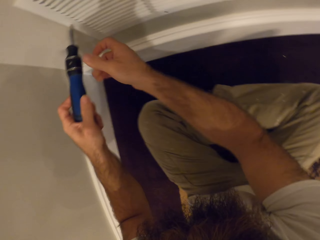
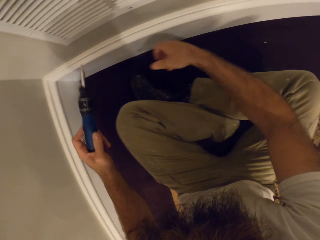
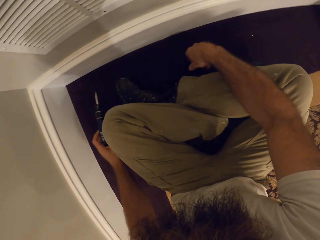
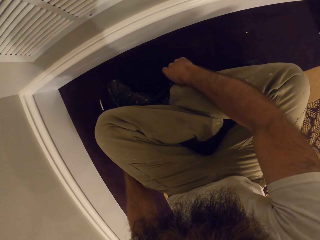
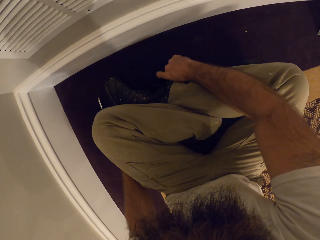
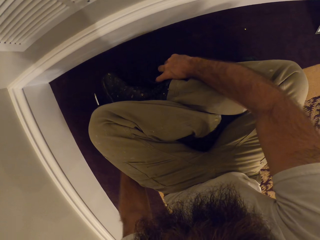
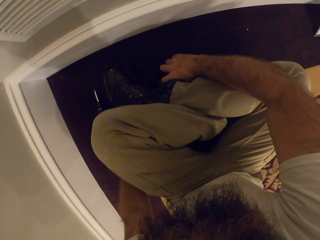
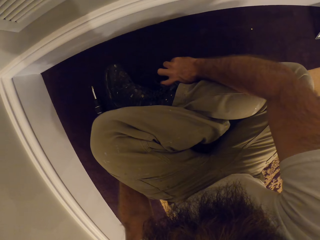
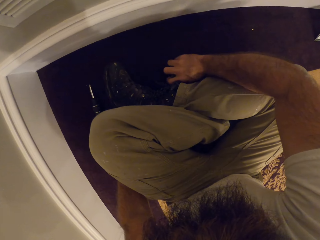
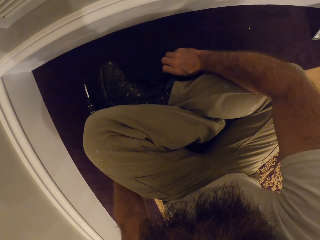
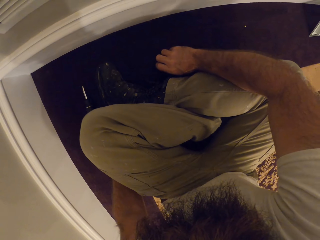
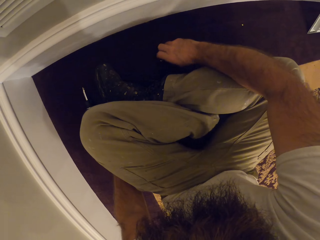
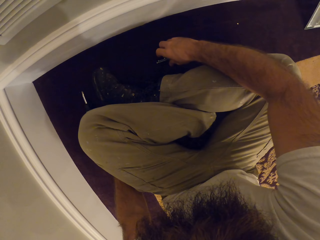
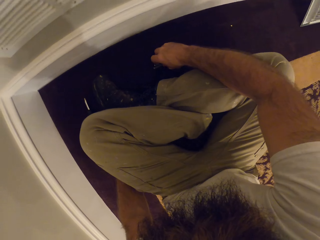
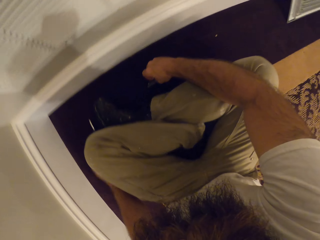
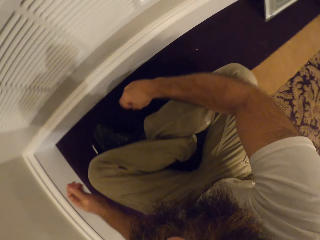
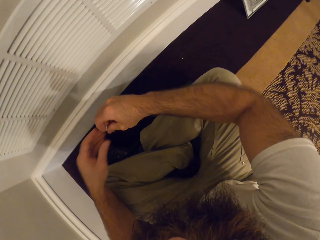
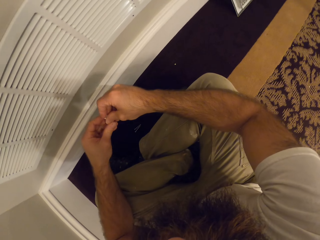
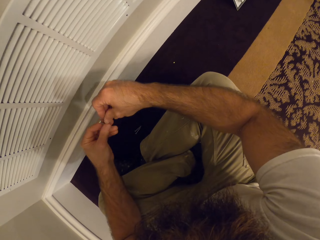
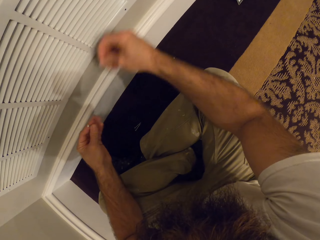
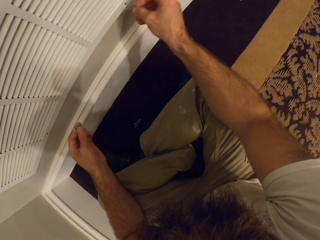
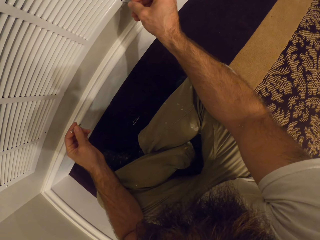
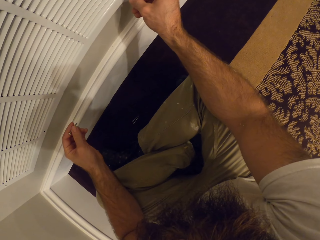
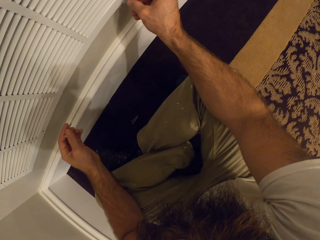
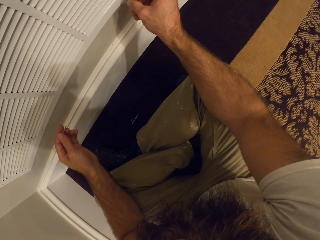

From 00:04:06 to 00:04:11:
The camera wearer drops the screwdriver on the ground with his left hand. He picks up a screw from the ground with his right hand. He holds the screw in both hands. He screws the vent to the wall with the screw in his right hand.

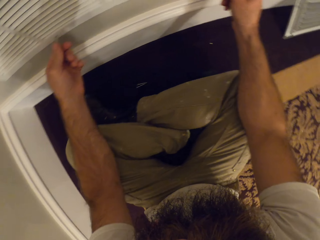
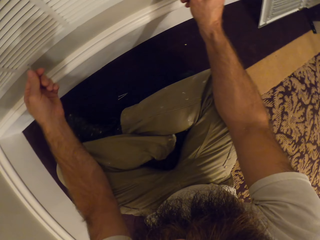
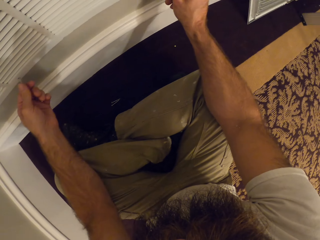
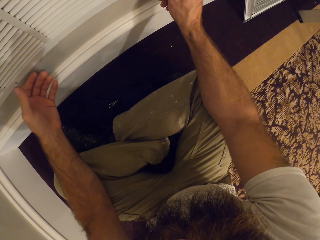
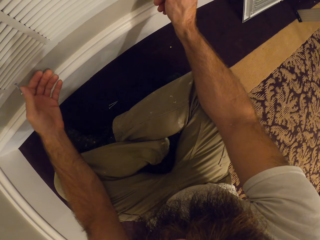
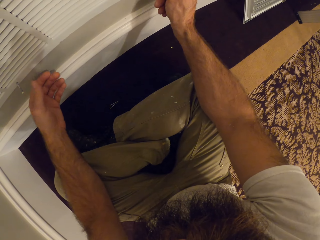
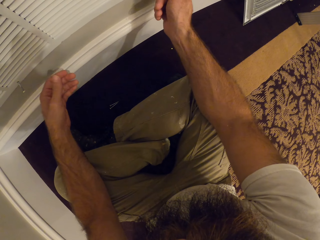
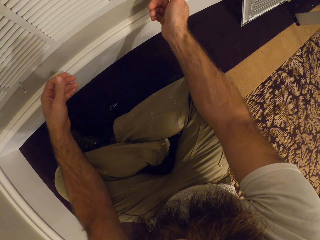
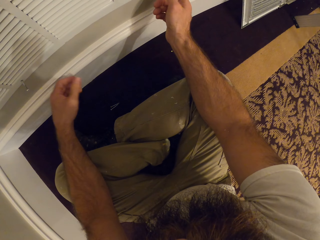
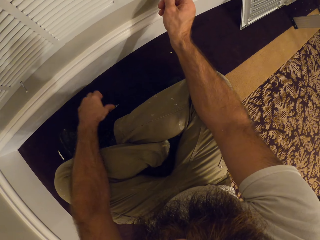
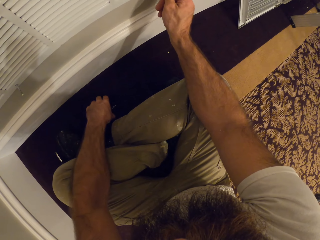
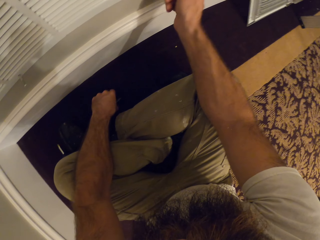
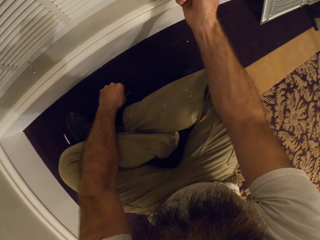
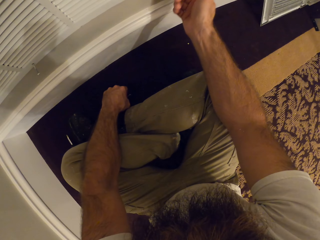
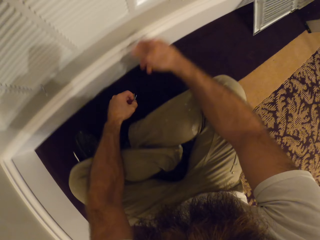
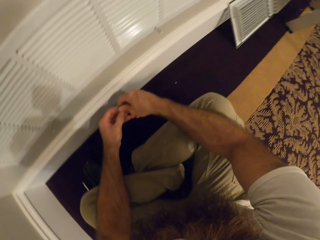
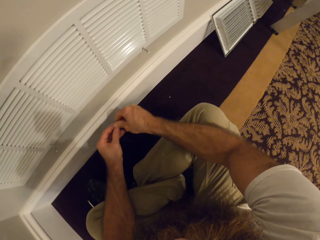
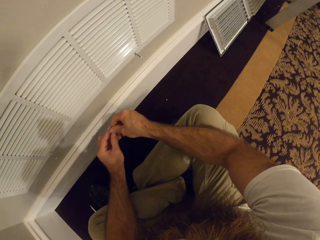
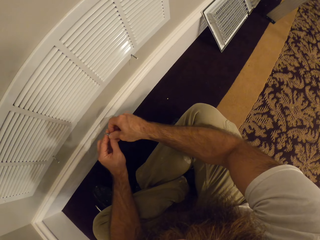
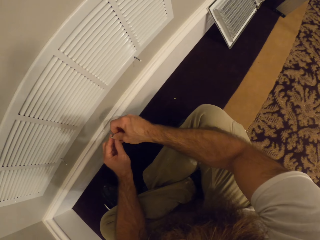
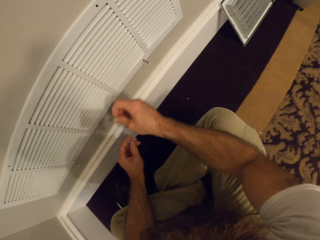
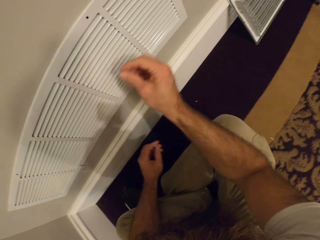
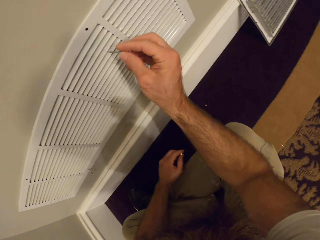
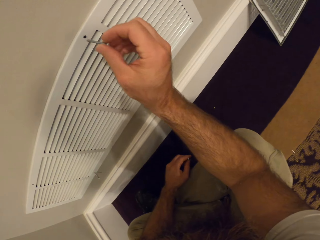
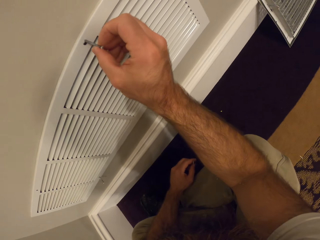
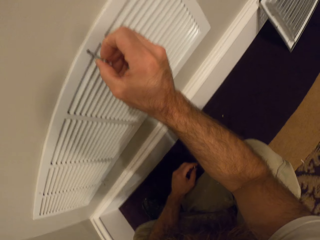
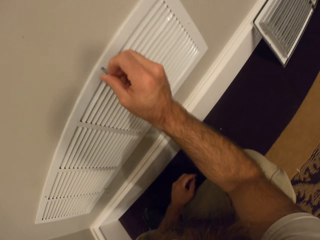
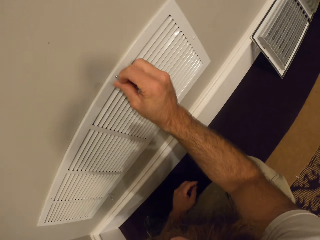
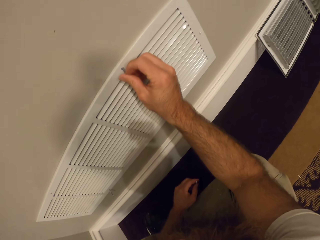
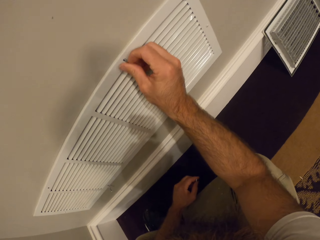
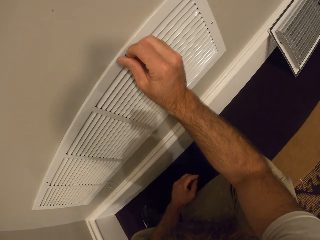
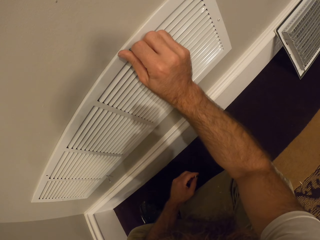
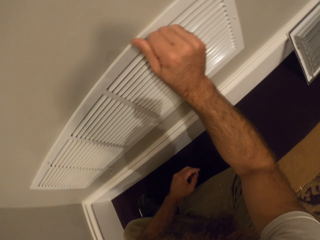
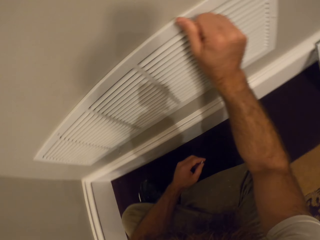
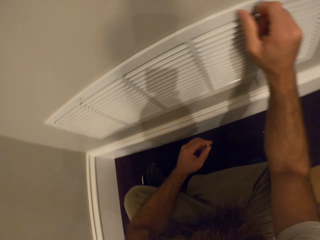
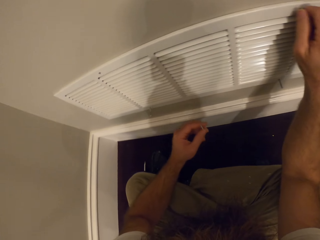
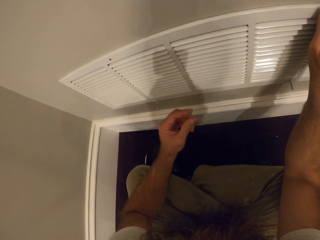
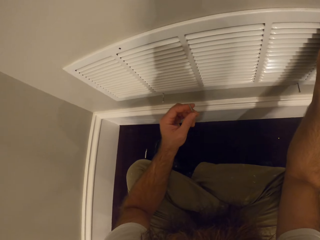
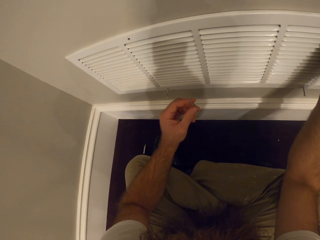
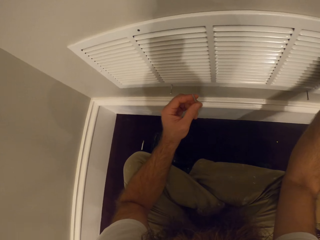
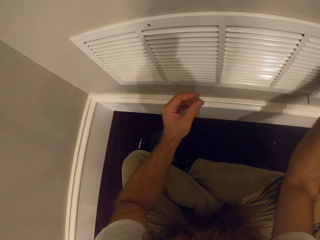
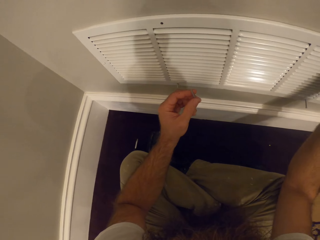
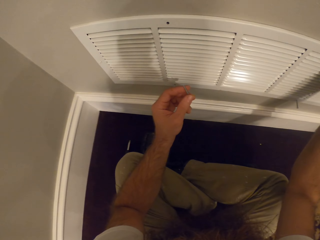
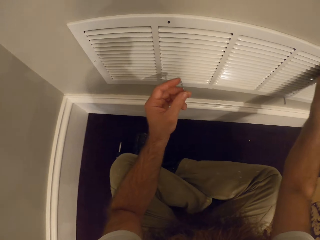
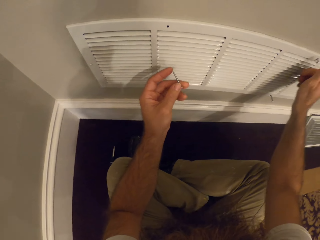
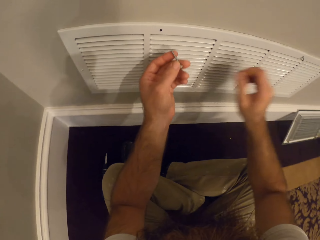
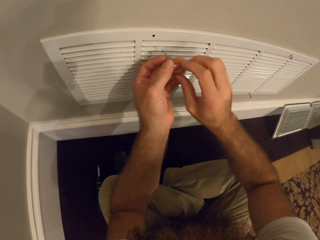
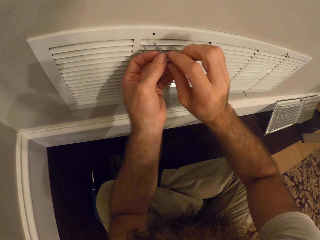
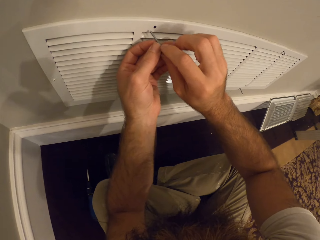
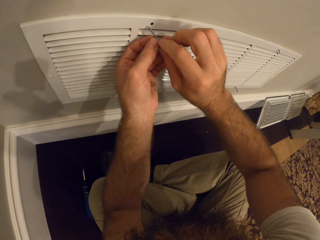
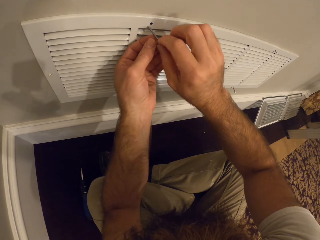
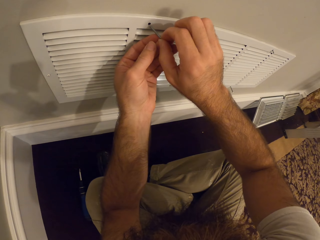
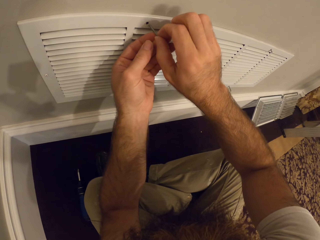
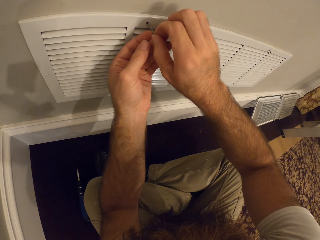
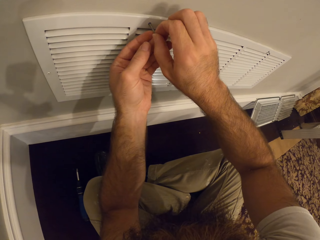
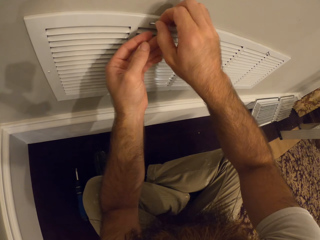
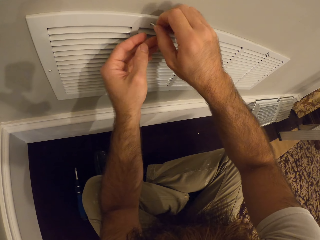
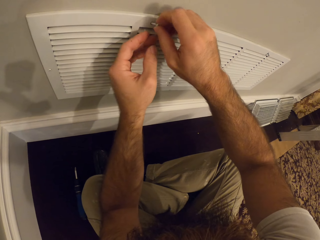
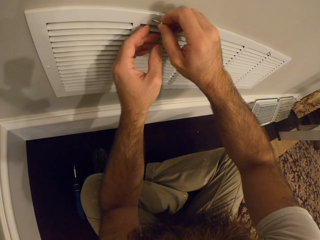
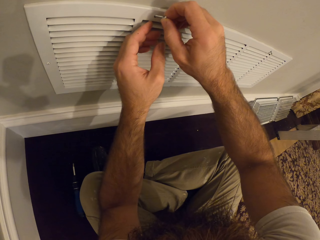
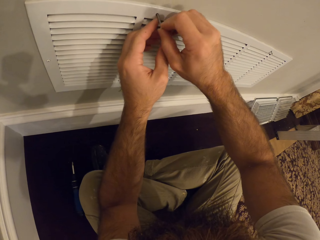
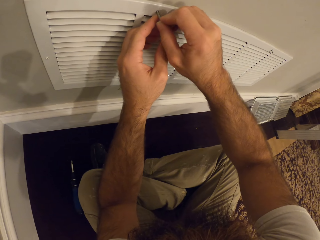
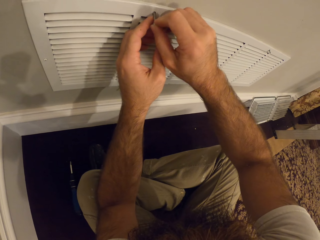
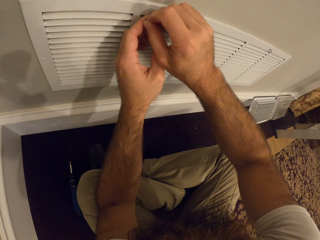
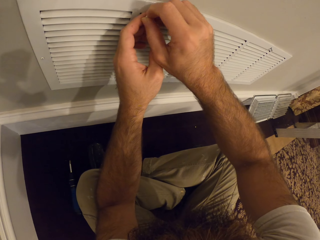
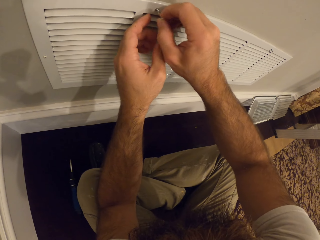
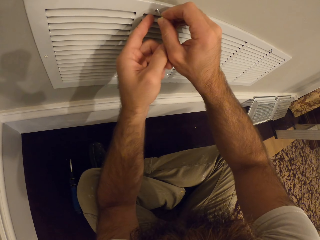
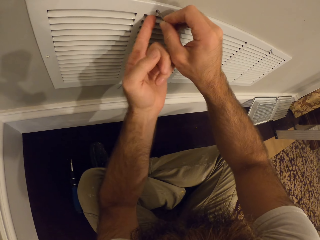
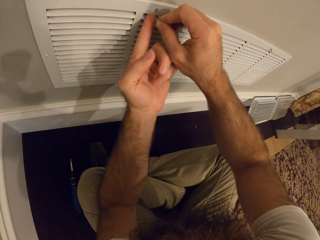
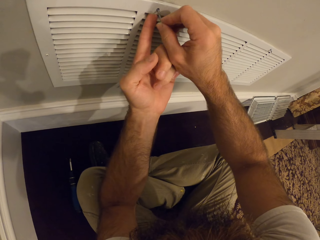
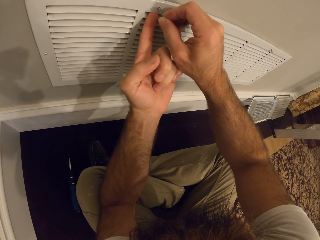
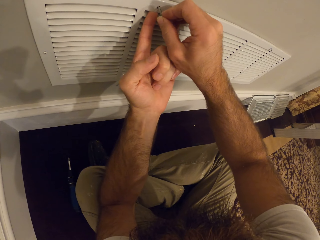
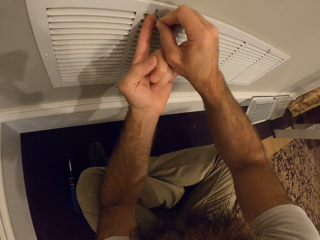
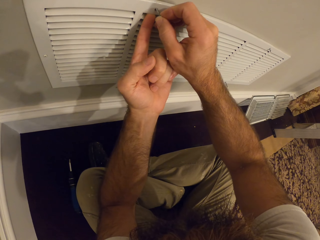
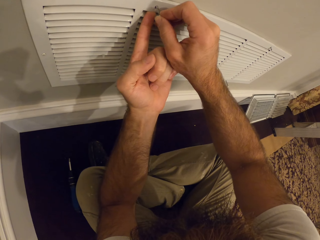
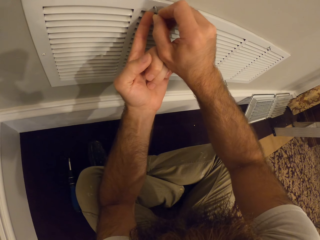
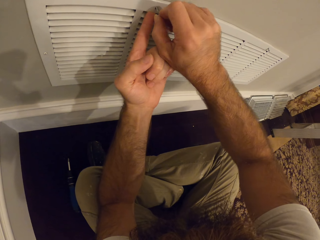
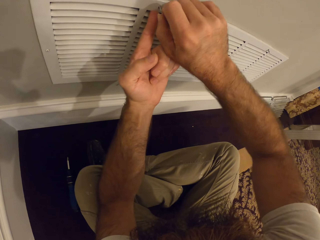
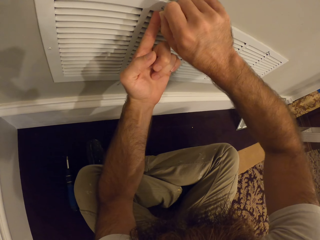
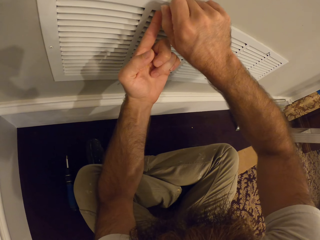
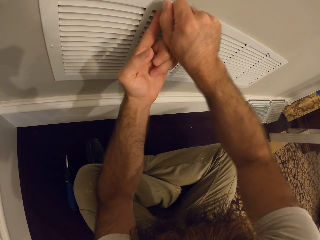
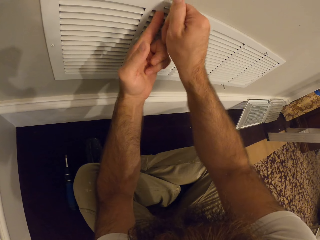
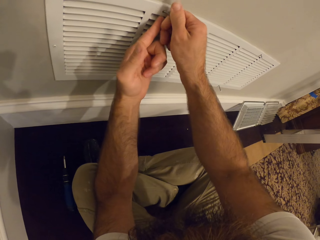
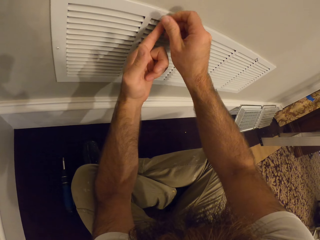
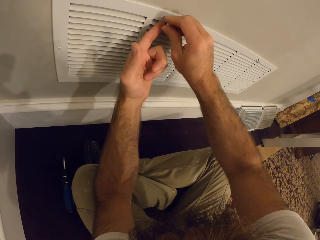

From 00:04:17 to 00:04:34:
The camera wearer picks up a screw from the ground with his left hand. He holds the screw in both hands. He screws the vent to the wall with the screw in his right hand. He screws the vent to the wall with the screw in both hands.
